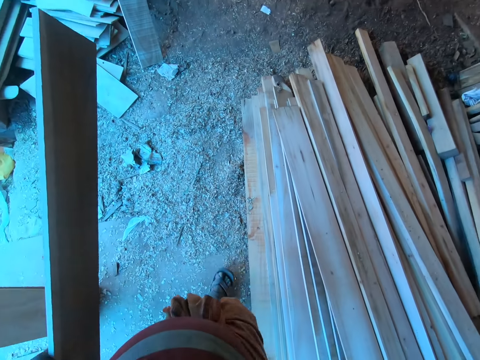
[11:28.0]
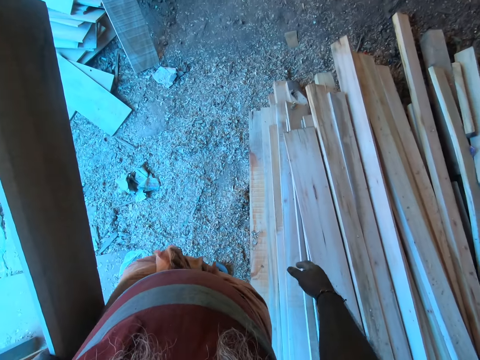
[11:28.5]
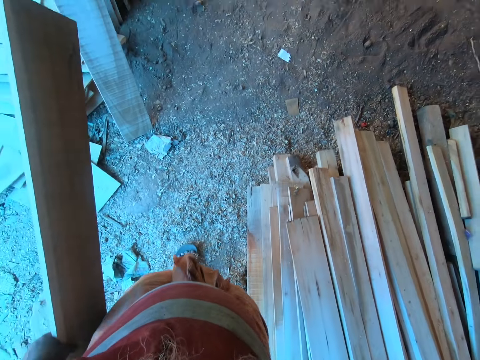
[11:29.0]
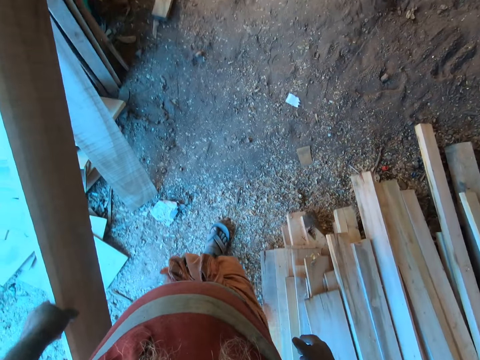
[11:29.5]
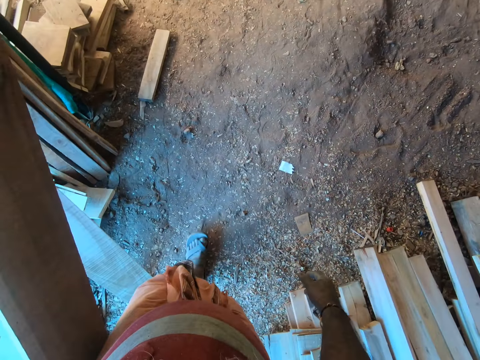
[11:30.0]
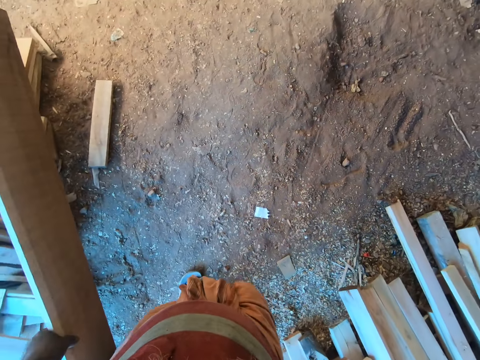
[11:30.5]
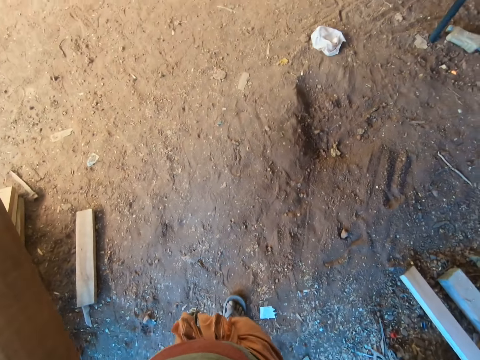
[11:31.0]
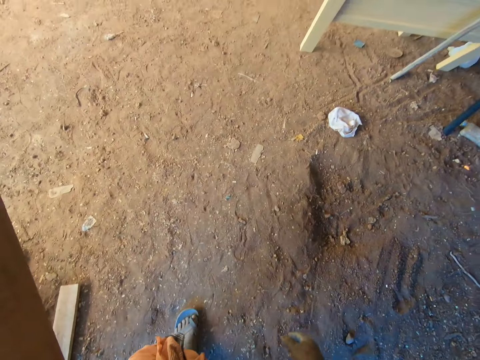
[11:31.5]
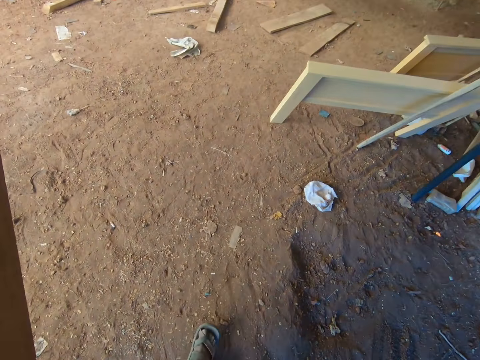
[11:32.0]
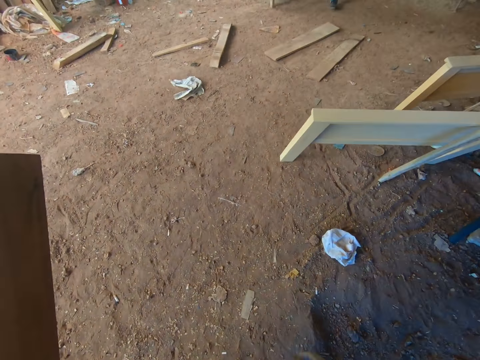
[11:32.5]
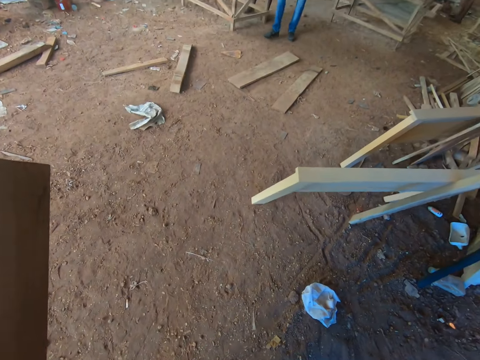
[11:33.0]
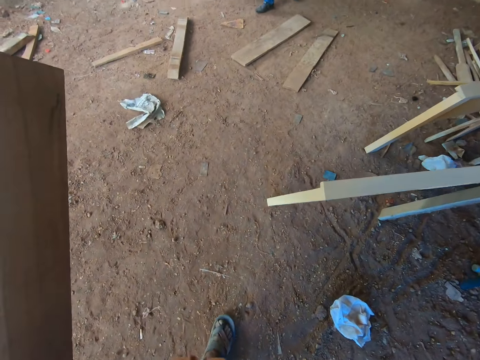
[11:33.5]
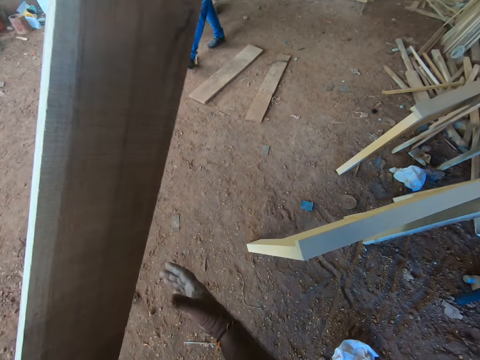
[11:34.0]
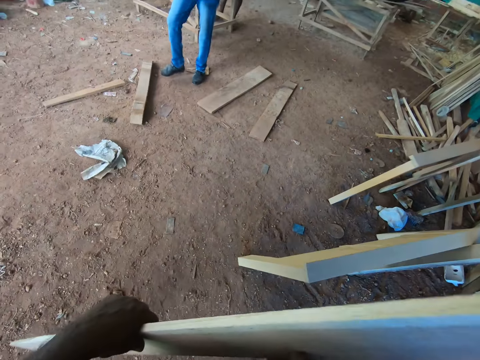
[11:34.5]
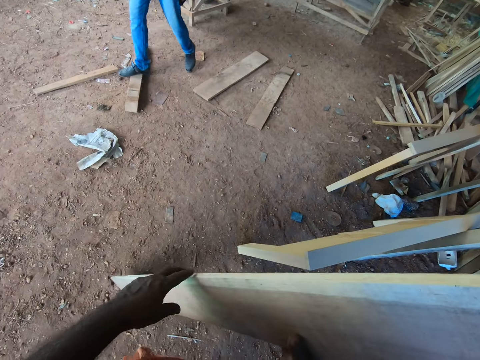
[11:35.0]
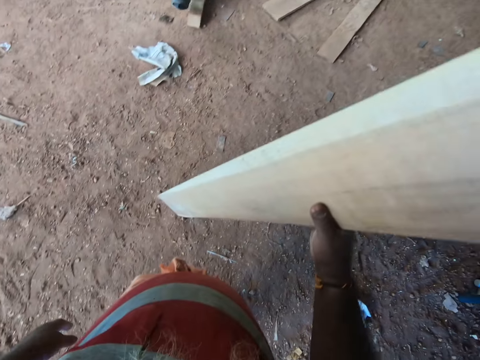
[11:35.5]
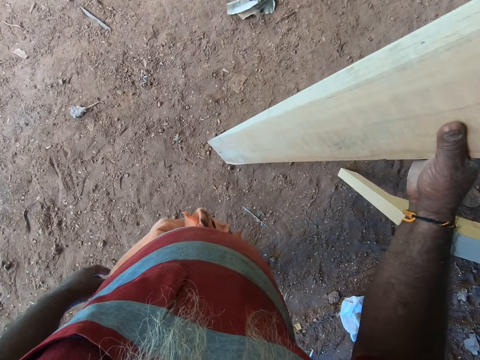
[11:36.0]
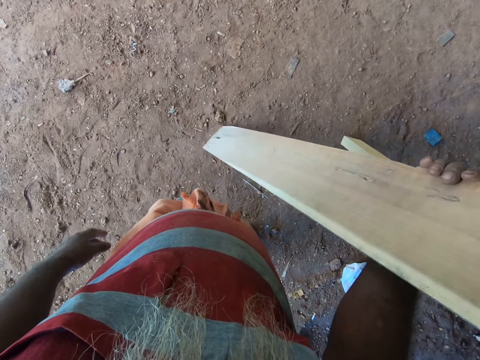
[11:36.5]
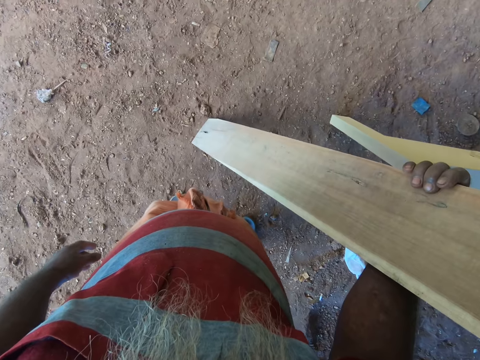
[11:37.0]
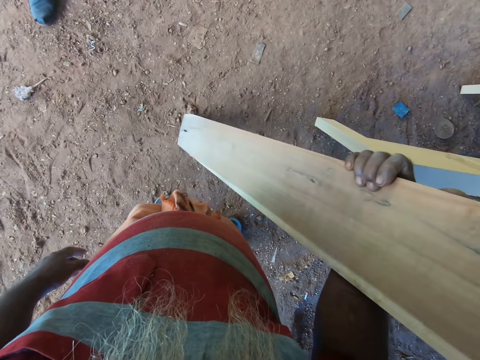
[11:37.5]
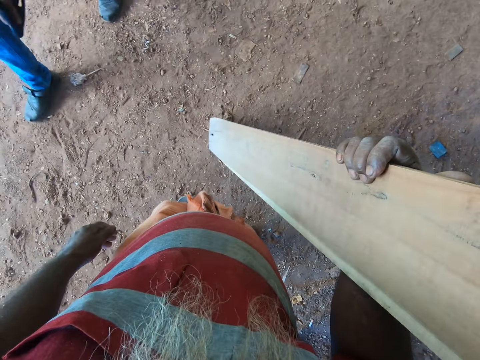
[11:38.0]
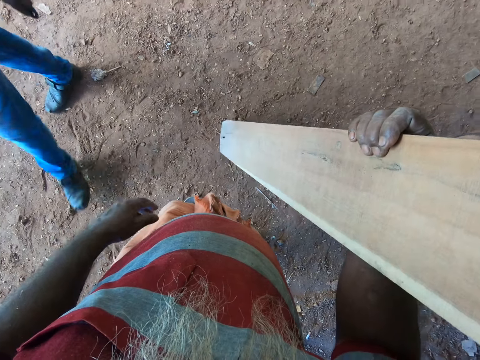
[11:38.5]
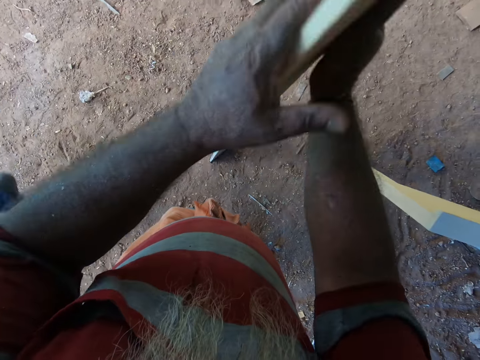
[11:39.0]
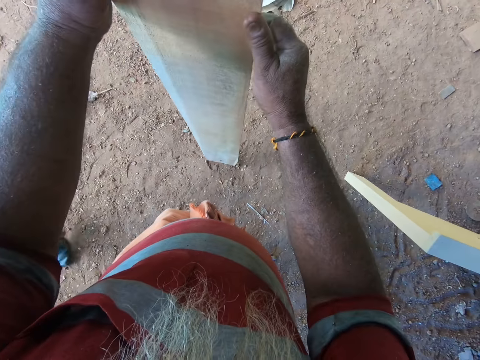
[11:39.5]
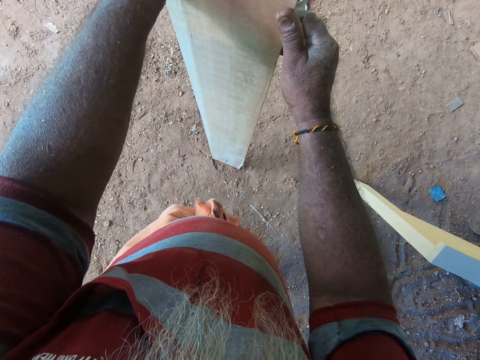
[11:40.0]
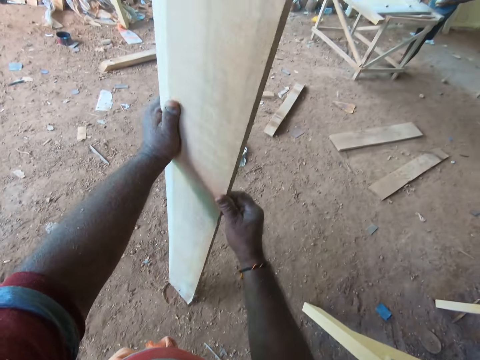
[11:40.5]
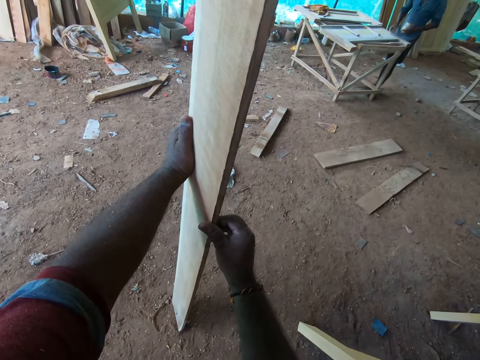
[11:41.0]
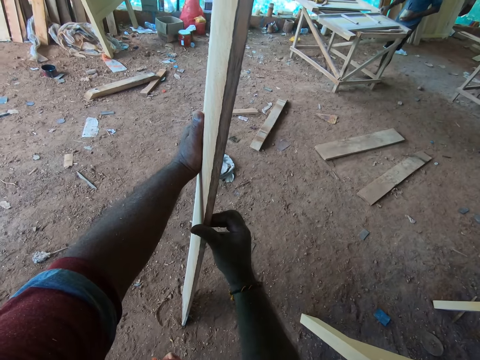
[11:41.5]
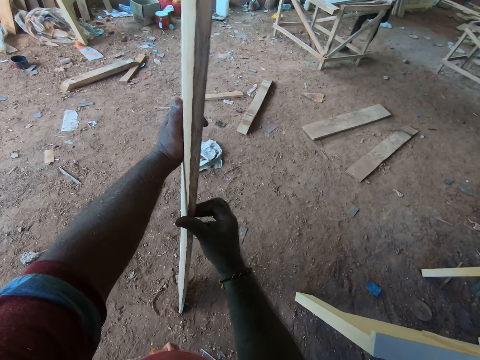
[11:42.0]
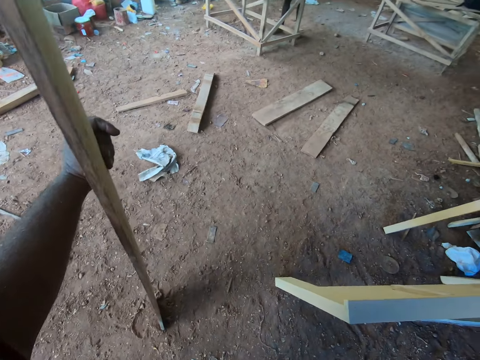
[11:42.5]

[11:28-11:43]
The camera wearer passes the plank from his left hand to his right hand. He holds the plank with both hands.

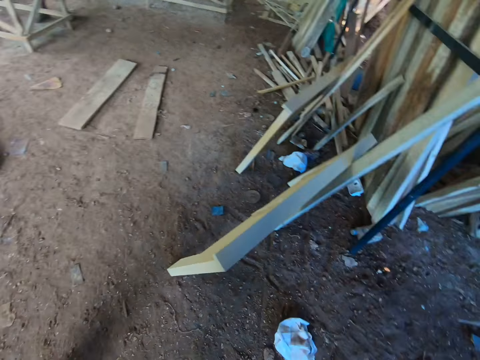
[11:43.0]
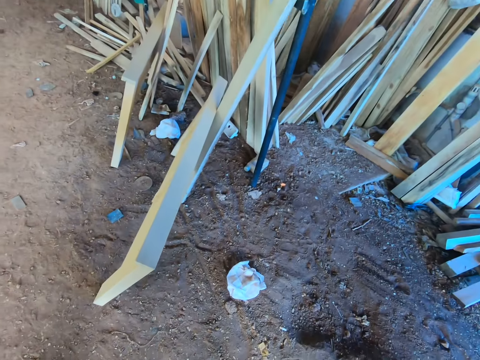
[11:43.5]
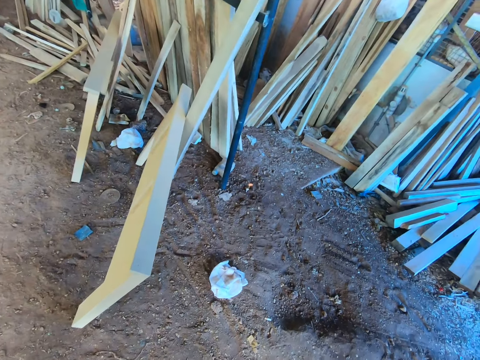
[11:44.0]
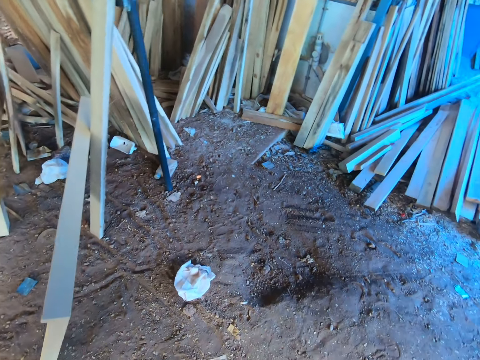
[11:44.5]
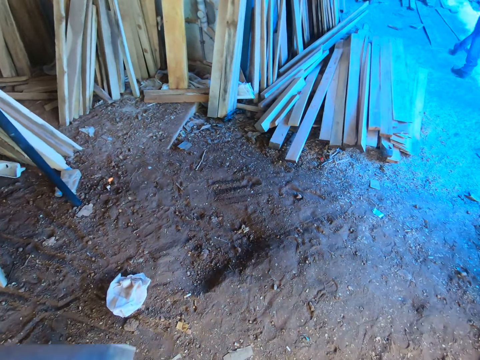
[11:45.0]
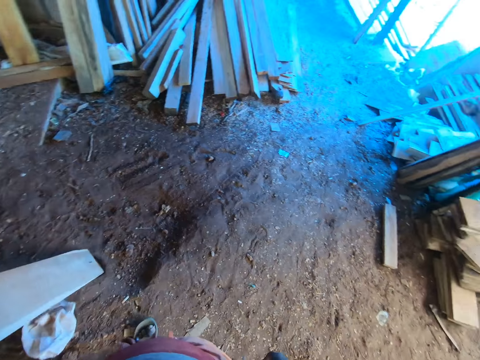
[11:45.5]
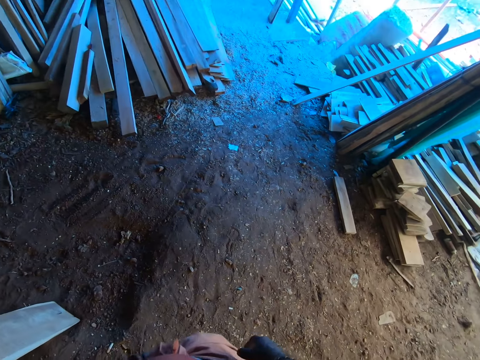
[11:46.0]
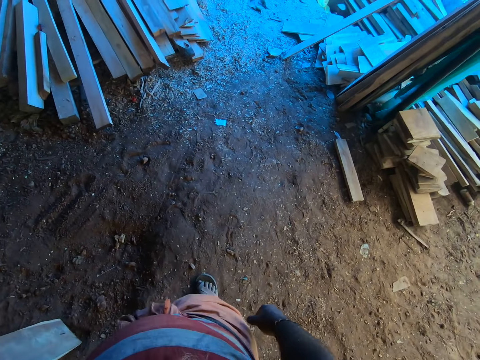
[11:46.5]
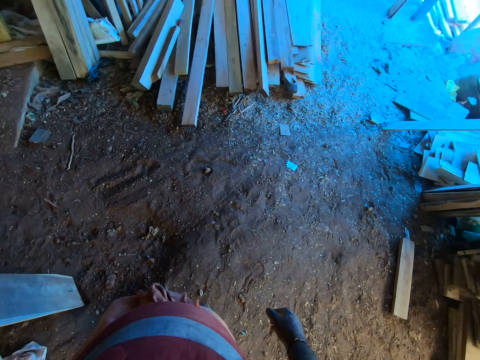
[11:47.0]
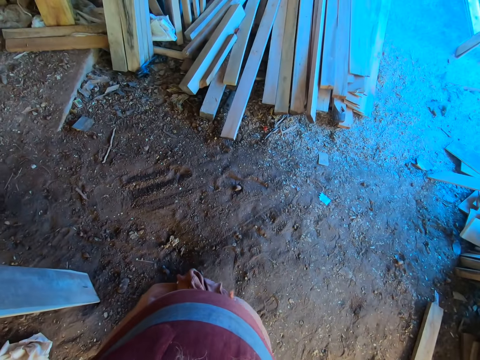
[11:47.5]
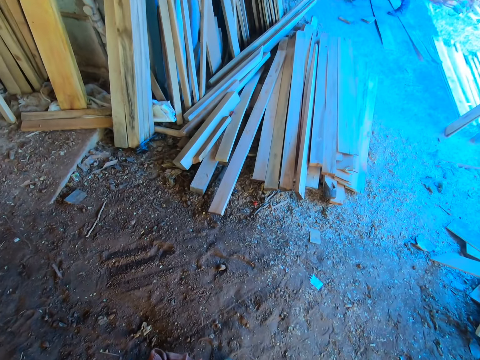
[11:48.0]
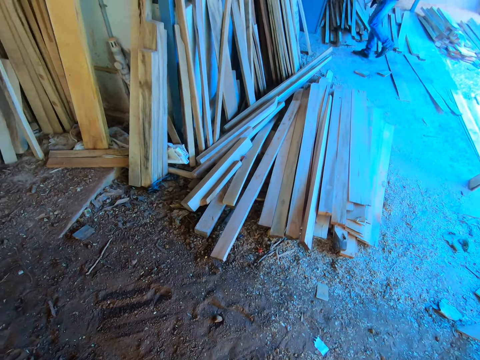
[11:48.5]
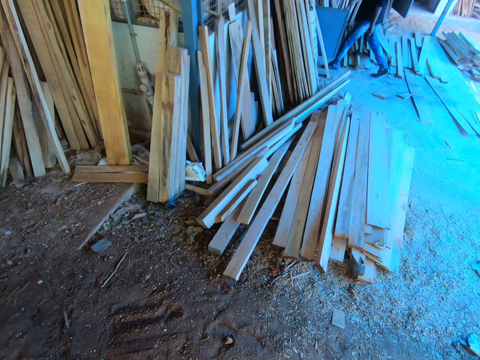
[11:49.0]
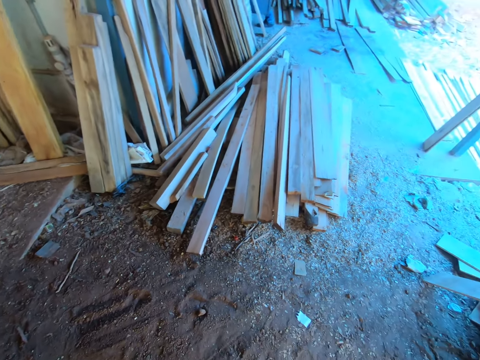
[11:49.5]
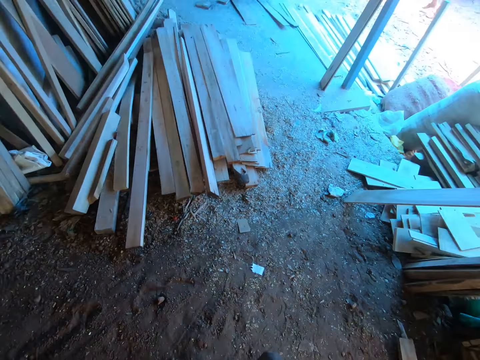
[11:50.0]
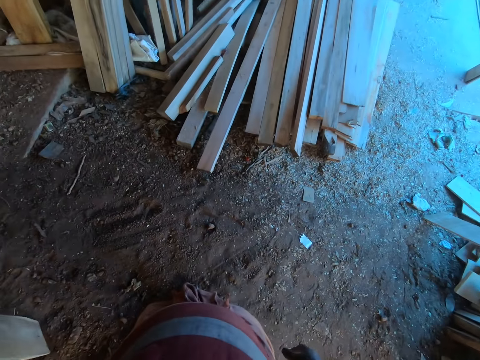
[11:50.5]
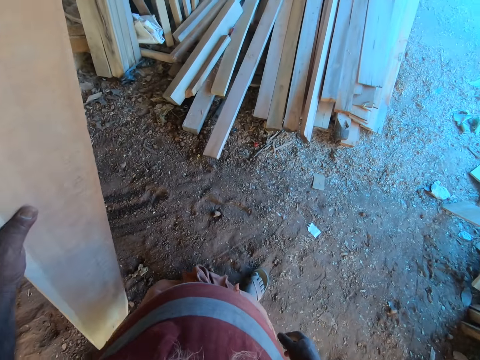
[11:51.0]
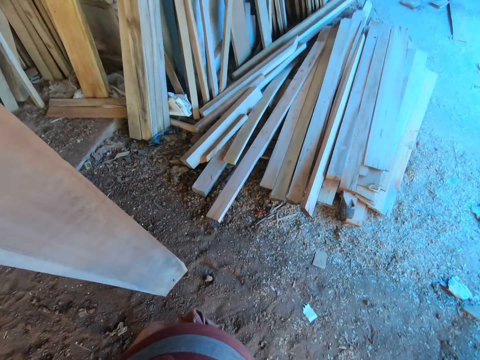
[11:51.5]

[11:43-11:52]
The camera wearer walks.

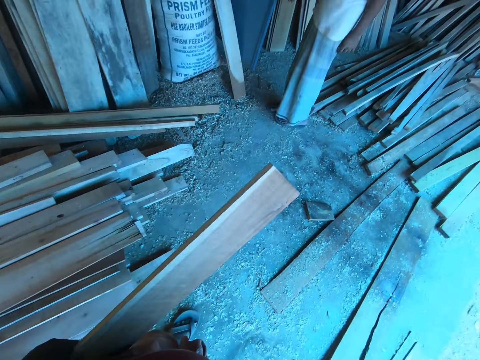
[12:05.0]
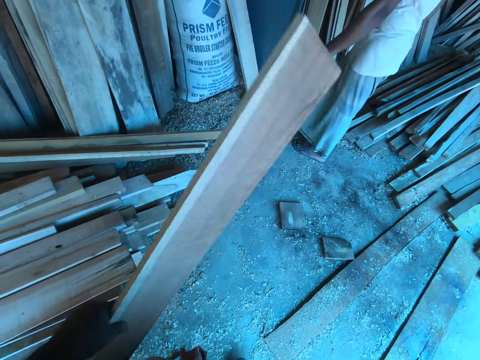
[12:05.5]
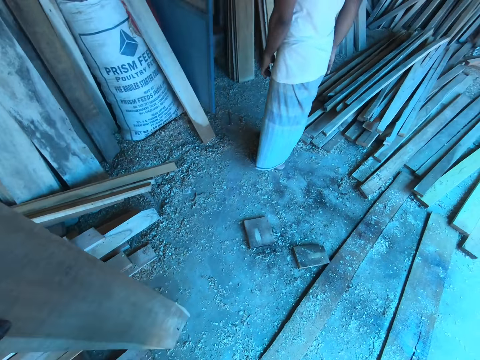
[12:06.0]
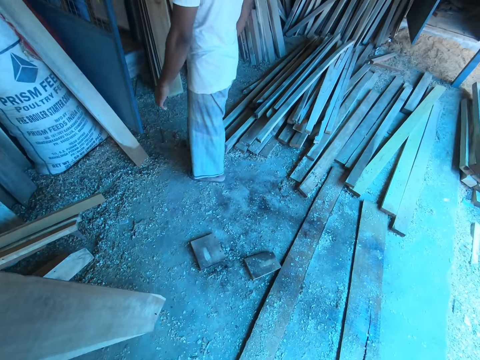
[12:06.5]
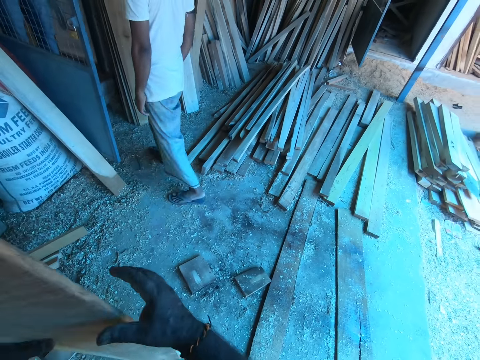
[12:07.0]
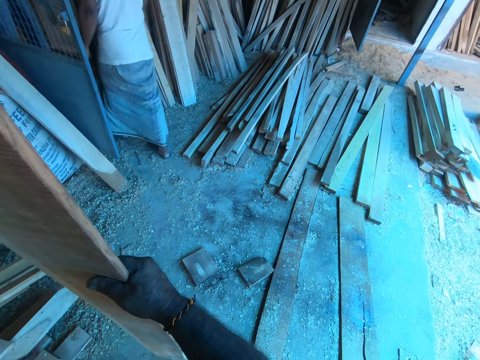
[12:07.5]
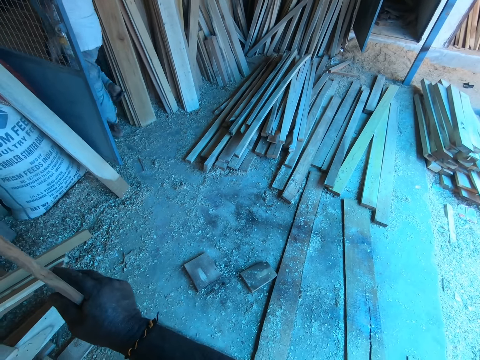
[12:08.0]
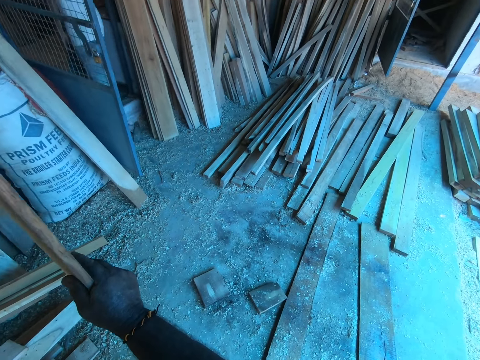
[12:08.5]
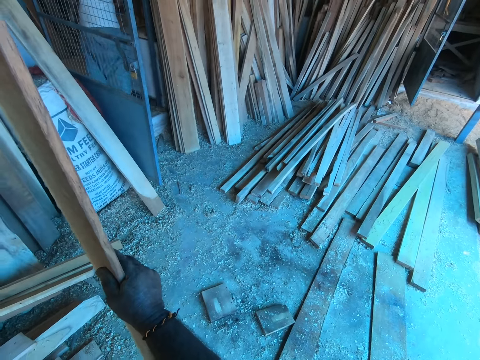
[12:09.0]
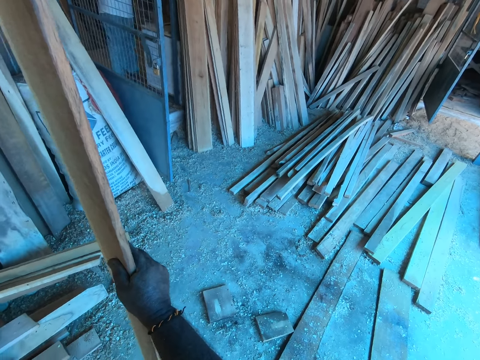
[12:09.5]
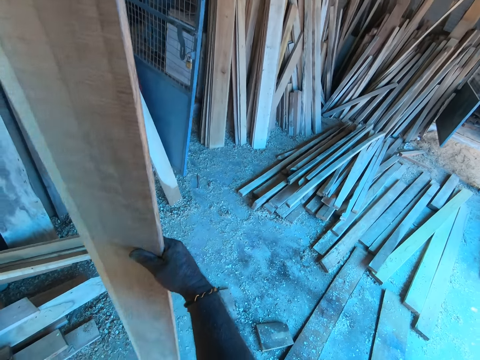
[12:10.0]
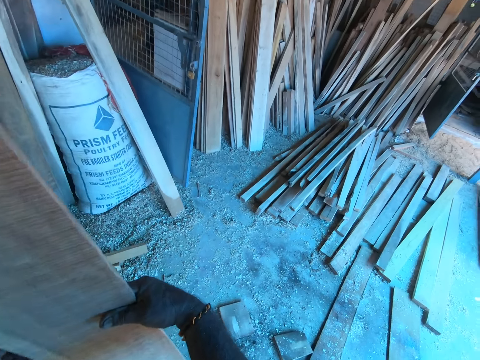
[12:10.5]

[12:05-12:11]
The camera wearer passes the plank from his left hand to his right hand. He holds the plank with both hands.
